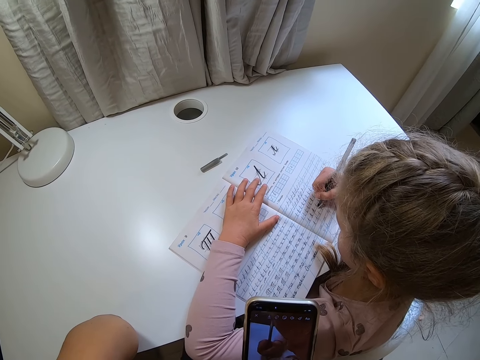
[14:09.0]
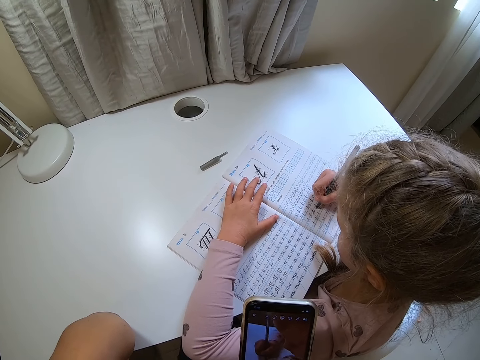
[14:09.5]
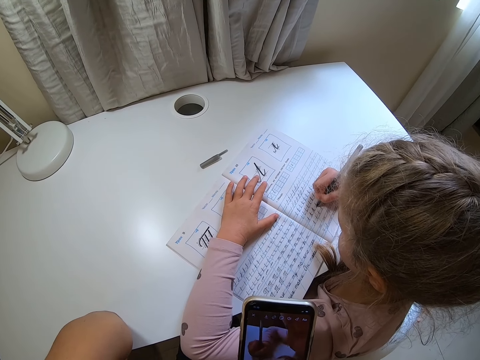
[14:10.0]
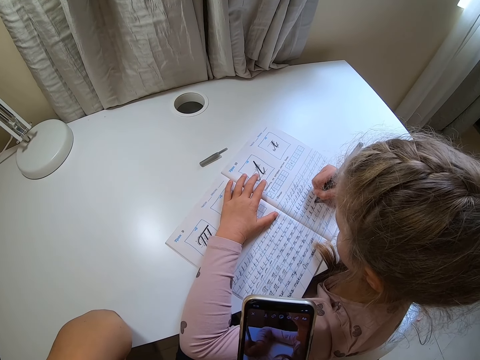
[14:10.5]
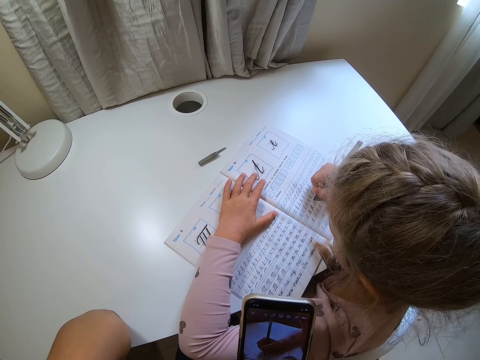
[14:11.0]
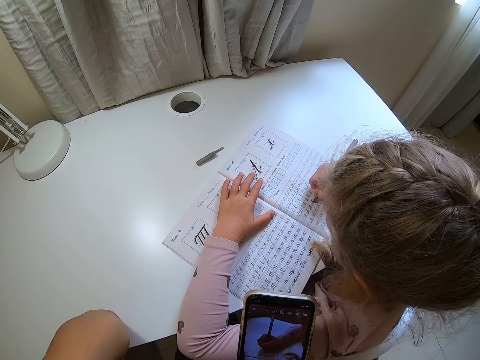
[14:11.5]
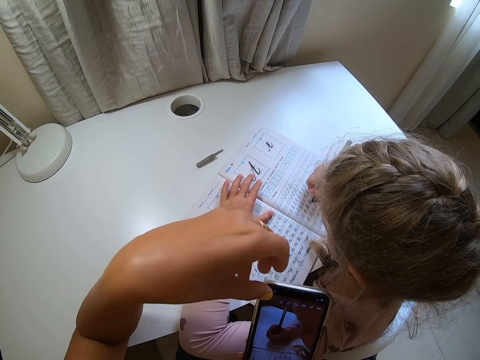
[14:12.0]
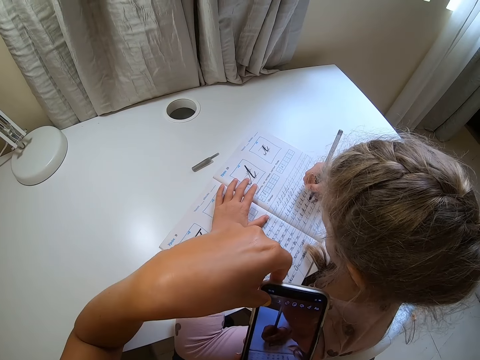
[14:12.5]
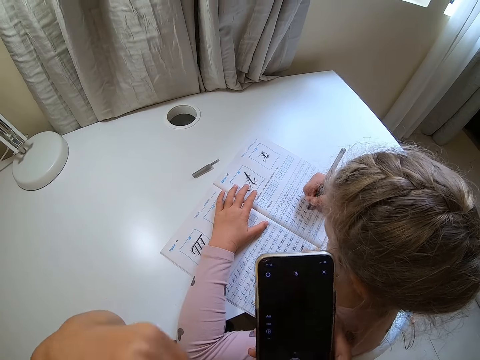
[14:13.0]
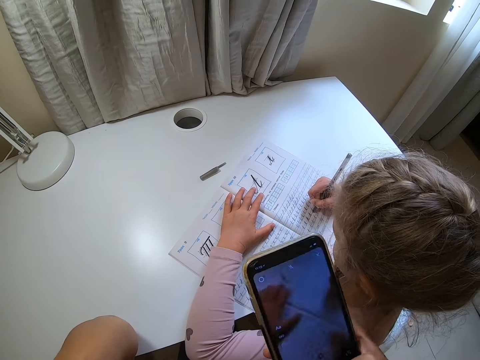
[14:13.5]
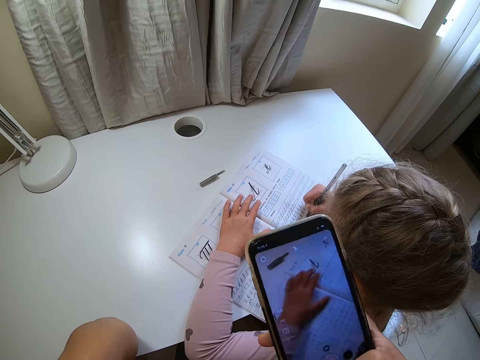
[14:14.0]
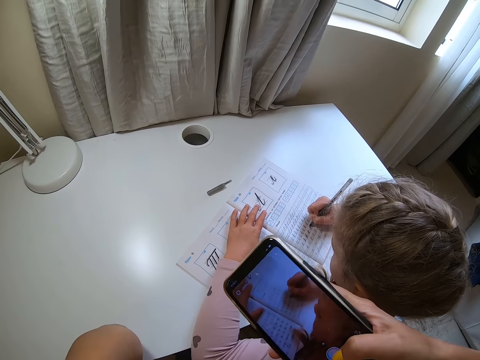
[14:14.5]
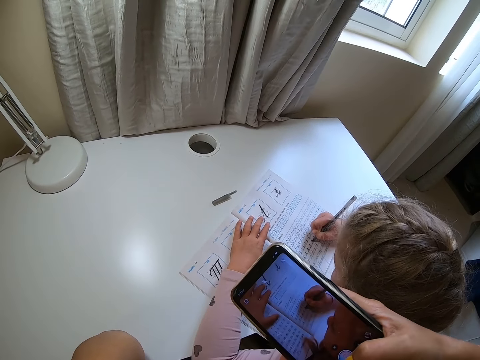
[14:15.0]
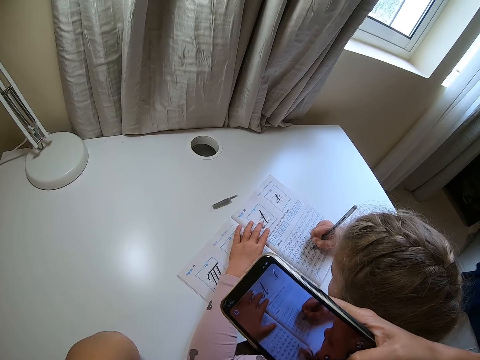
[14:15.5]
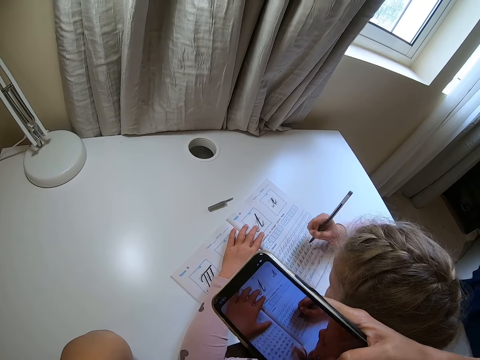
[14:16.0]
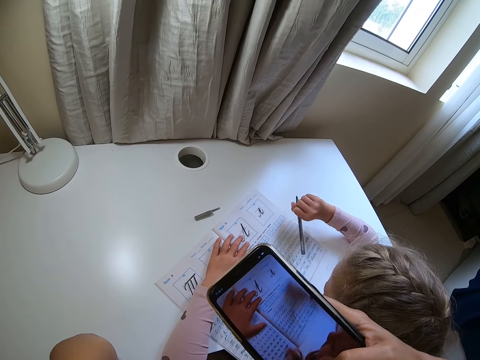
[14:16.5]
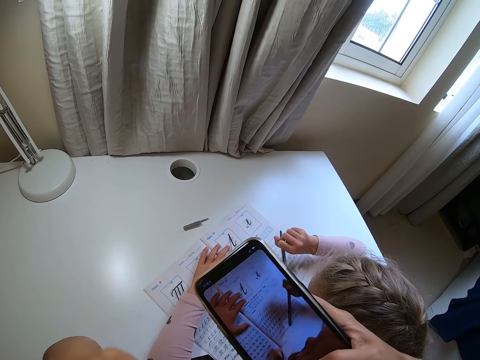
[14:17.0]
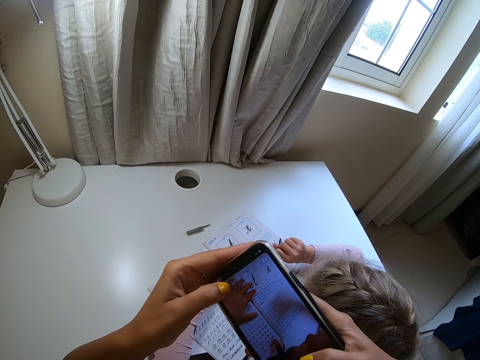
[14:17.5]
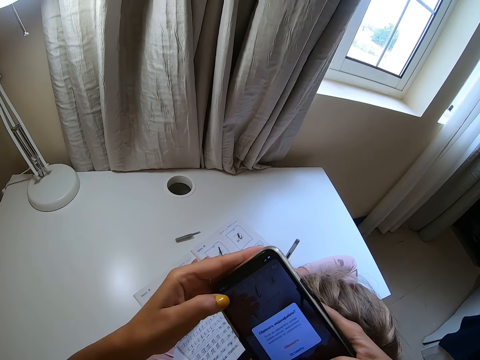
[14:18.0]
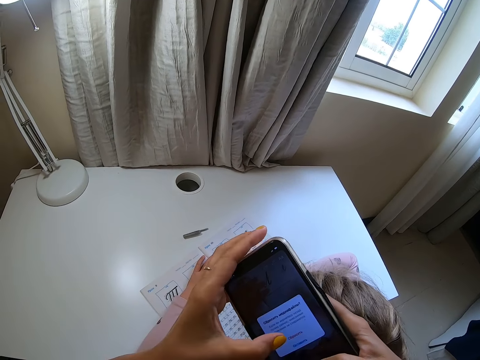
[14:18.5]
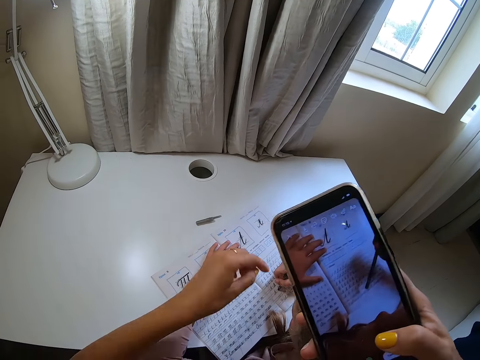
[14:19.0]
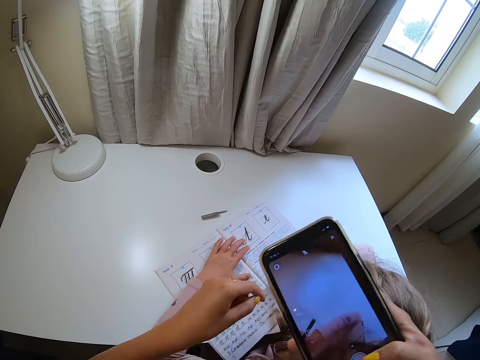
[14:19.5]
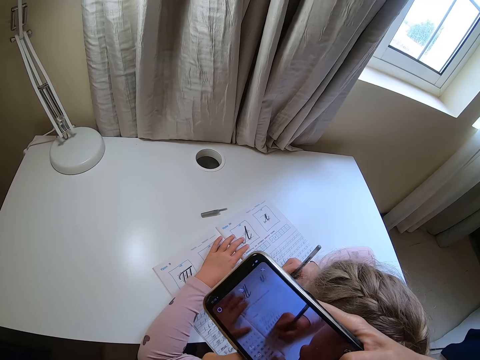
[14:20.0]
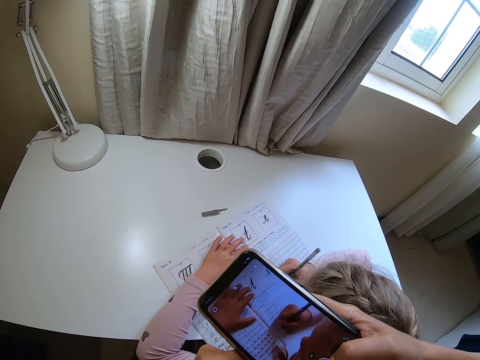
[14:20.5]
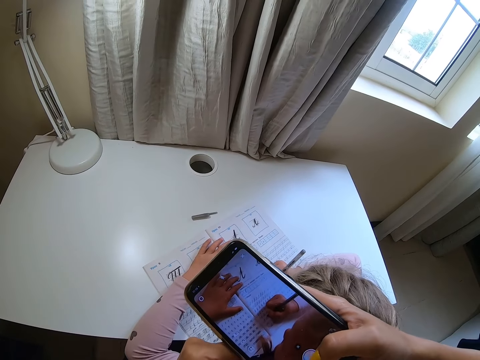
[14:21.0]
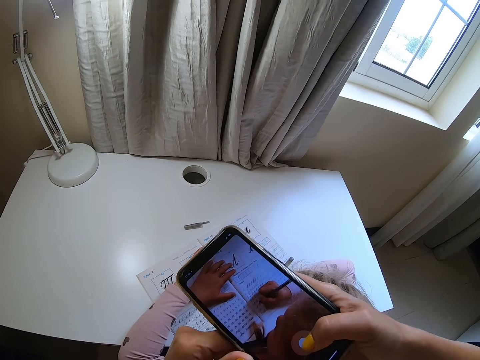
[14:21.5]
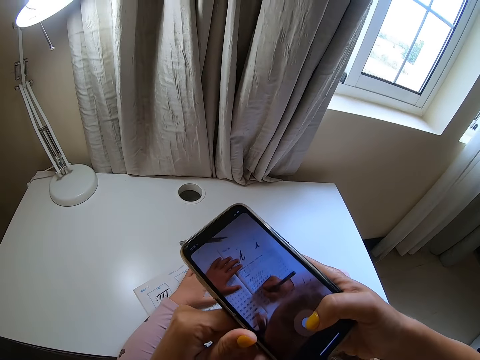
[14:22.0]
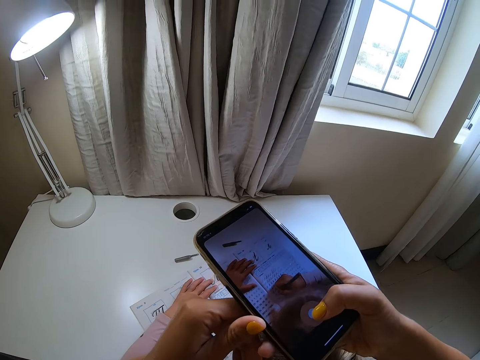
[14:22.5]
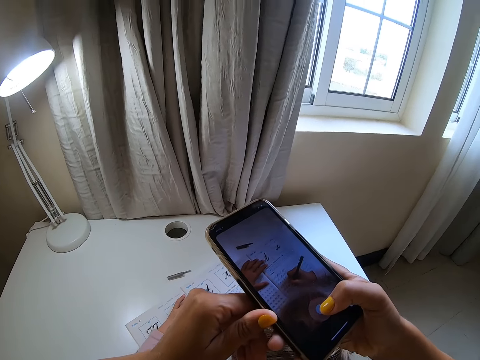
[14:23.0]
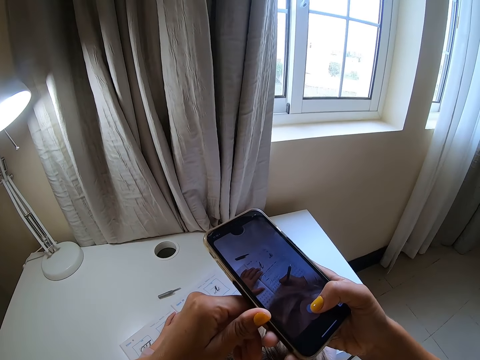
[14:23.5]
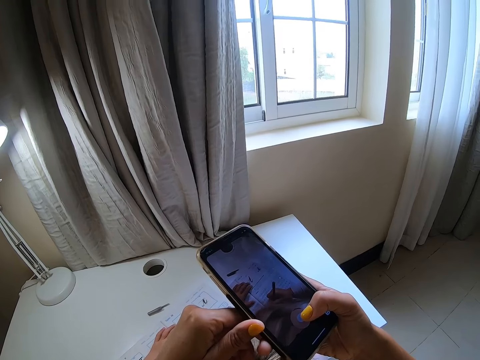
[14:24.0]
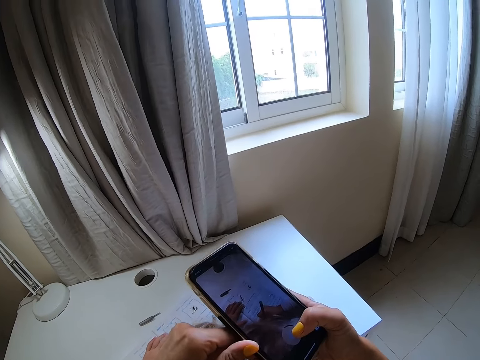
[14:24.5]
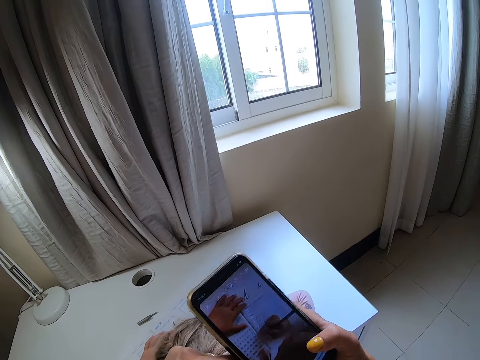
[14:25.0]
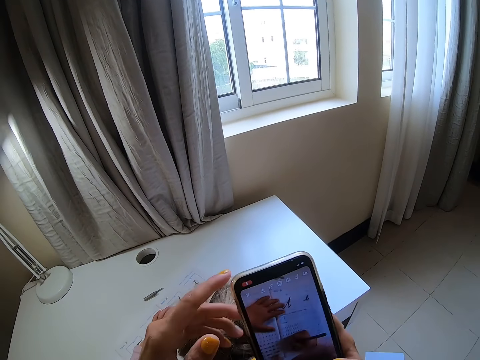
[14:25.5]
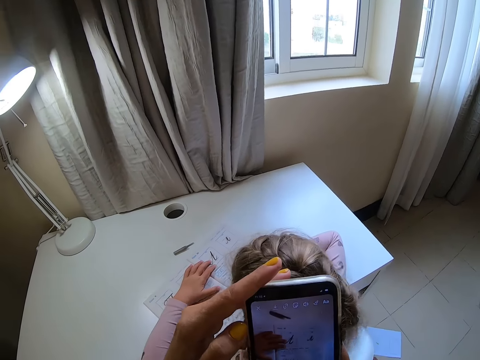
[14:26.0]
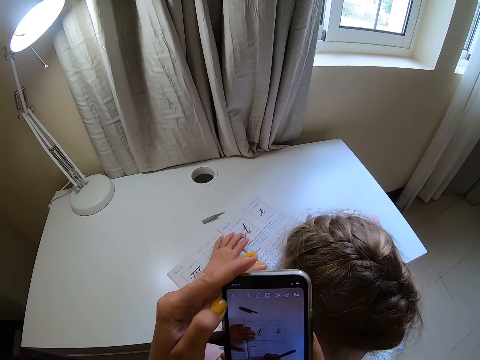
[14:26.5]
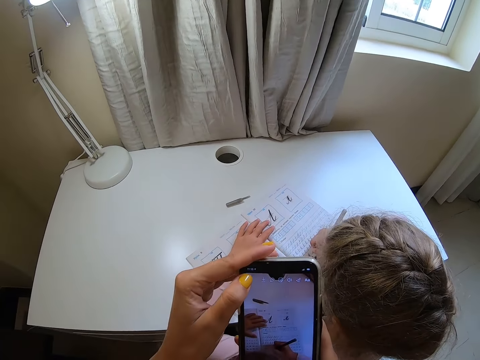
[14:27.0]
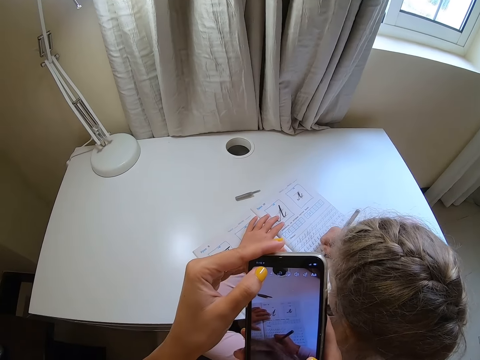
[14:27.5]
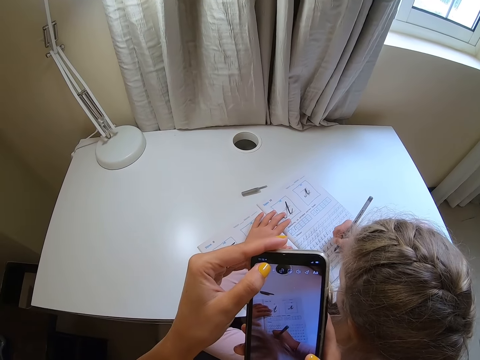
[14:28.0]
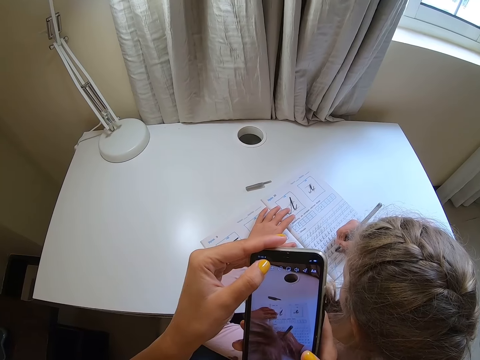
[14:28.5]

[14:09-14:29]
The camera wearer taps the phone. They move the hand away. They record a video. A child lifts a pen. The camera wearer taps the phone. The child writes on the book. The camera wearer points at the book. They hold the phone. They operate the phone.

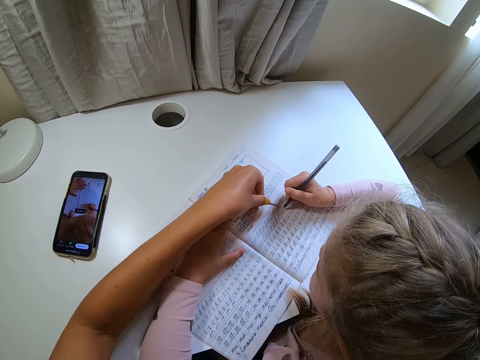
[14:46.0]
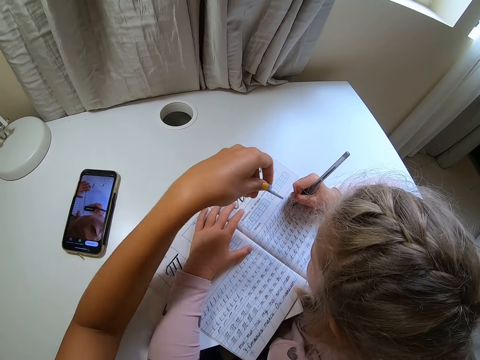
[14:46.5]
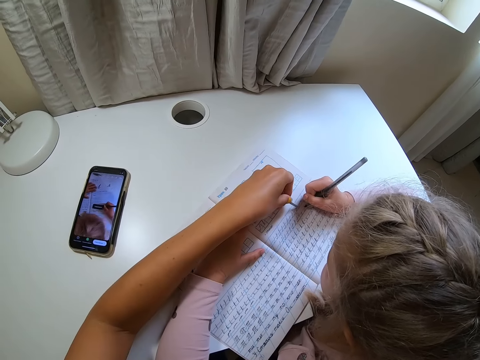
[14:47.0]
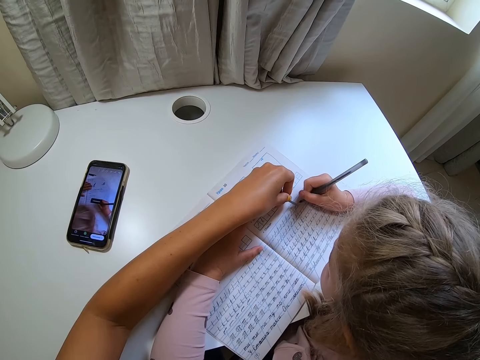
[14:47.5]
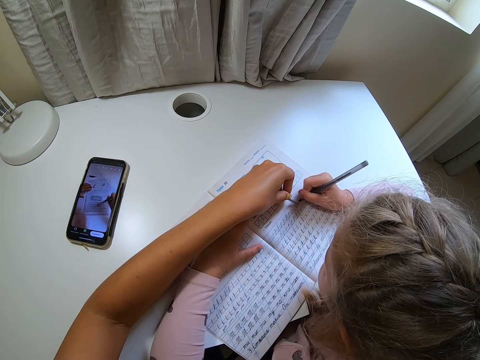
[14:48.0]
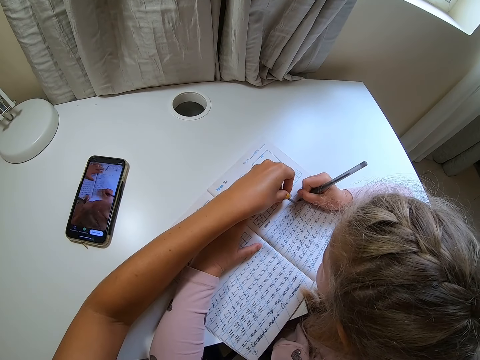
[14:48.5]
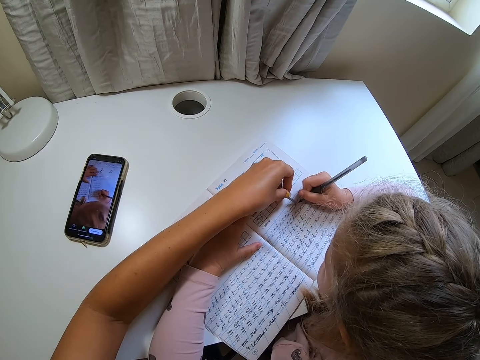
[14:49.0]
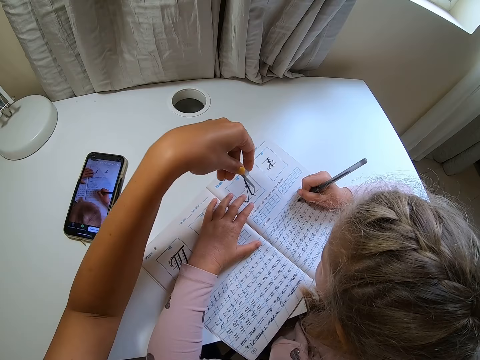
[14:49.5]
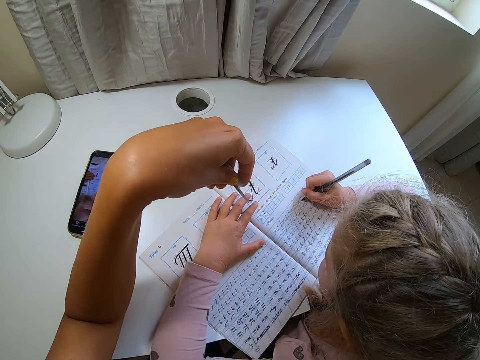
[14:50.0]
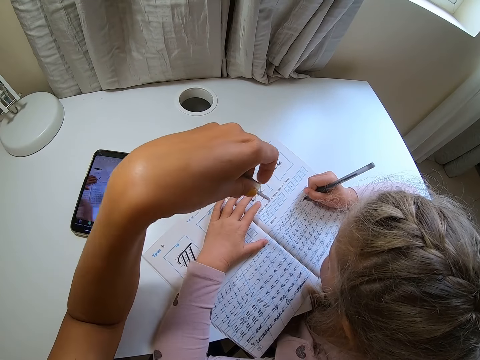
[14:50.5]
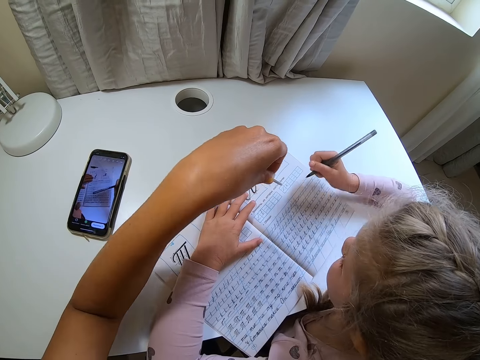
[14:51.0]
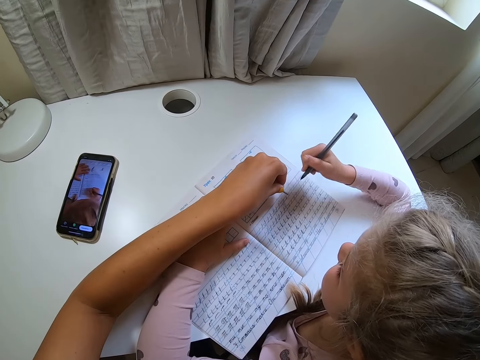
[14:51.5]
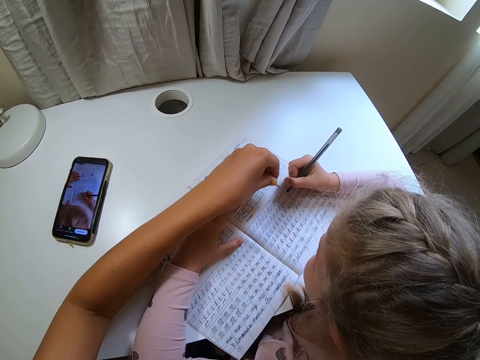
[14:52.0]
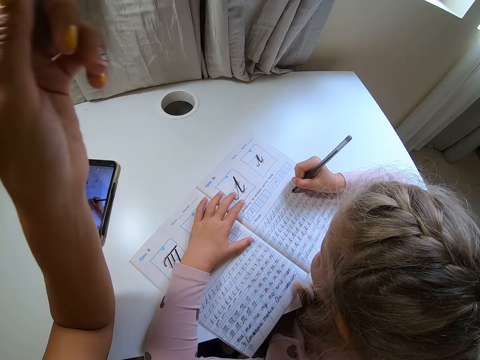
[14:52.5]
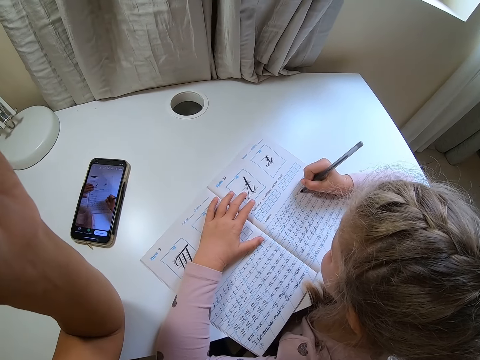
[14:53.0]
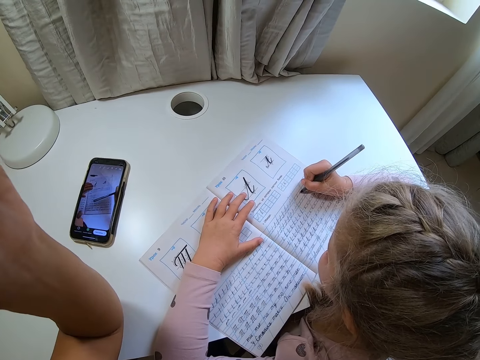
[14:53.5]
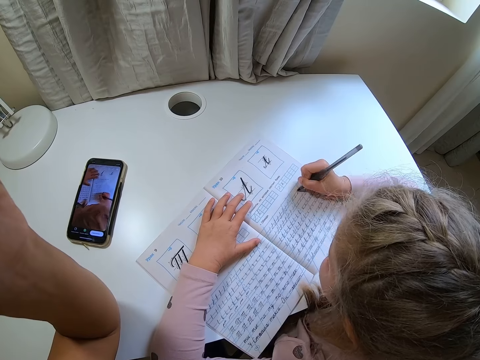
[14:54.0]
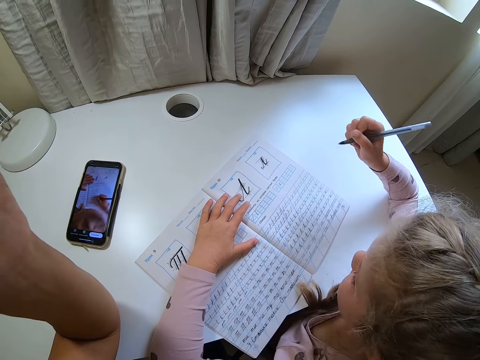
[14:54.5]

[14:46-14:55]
The camera wearer moves the hand. They point at the book. A child writes on the book. The camera wearer moves the hand. The child lifts a pen. The camera wearer points at the book. The child writes on the book. The camera wearer lifts the hand.
